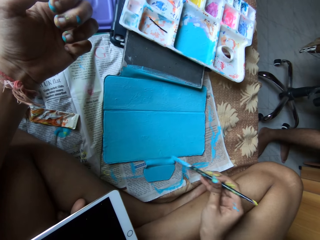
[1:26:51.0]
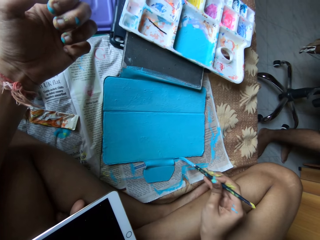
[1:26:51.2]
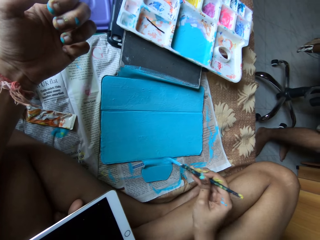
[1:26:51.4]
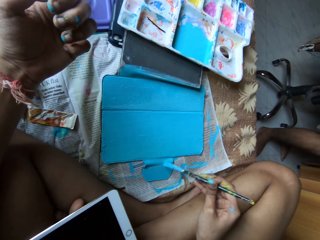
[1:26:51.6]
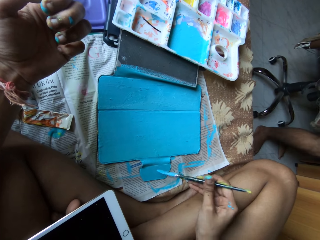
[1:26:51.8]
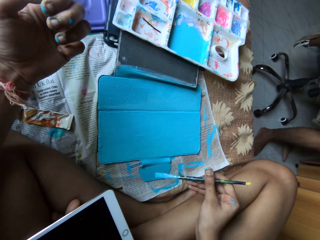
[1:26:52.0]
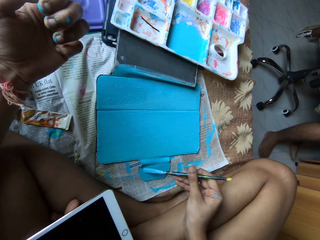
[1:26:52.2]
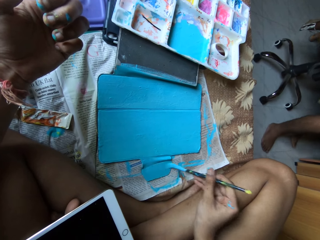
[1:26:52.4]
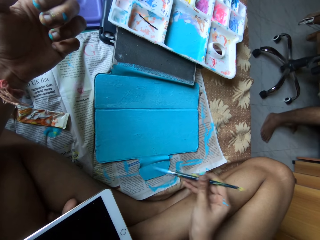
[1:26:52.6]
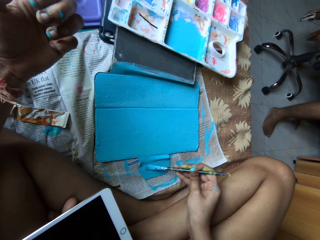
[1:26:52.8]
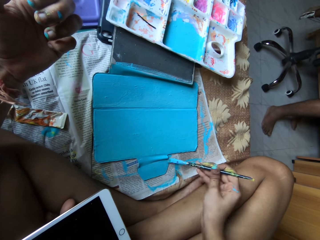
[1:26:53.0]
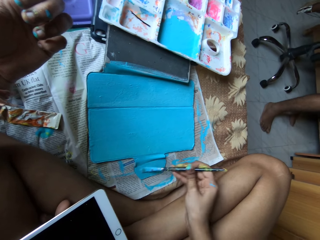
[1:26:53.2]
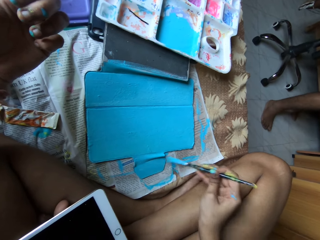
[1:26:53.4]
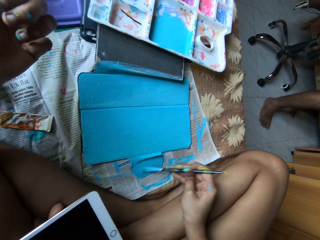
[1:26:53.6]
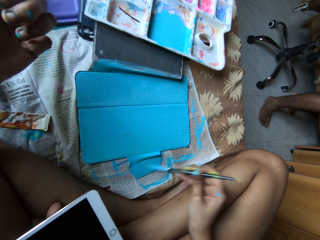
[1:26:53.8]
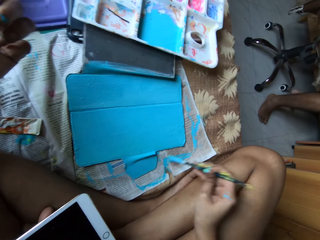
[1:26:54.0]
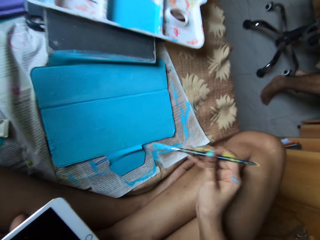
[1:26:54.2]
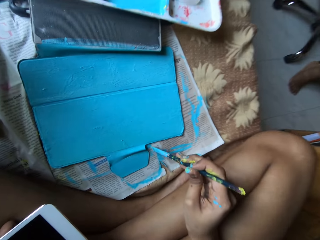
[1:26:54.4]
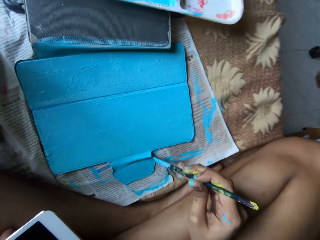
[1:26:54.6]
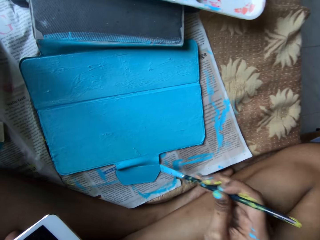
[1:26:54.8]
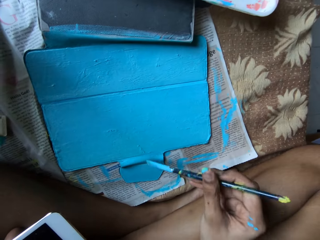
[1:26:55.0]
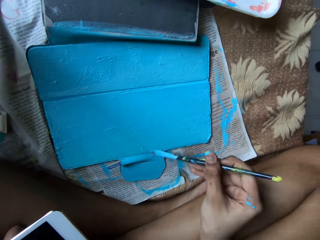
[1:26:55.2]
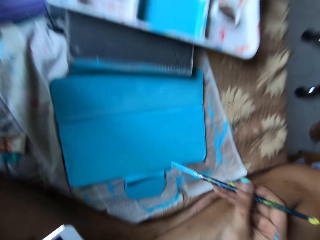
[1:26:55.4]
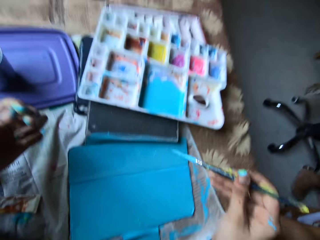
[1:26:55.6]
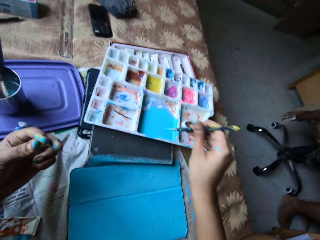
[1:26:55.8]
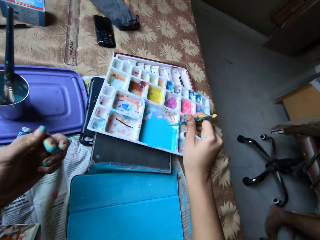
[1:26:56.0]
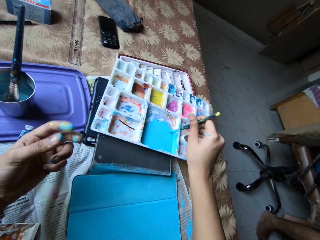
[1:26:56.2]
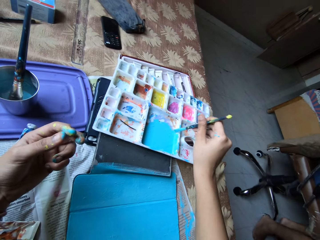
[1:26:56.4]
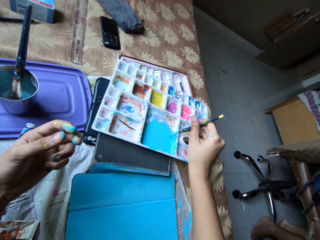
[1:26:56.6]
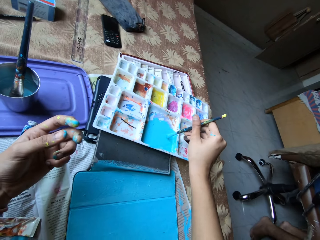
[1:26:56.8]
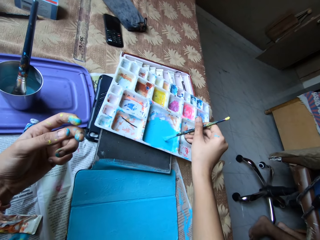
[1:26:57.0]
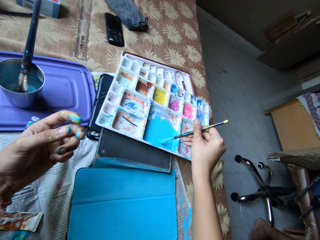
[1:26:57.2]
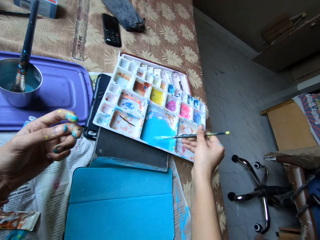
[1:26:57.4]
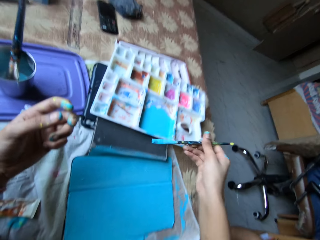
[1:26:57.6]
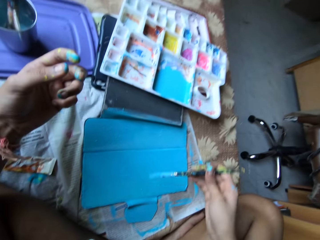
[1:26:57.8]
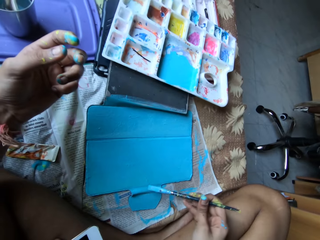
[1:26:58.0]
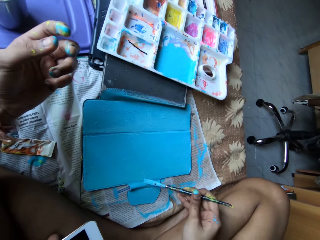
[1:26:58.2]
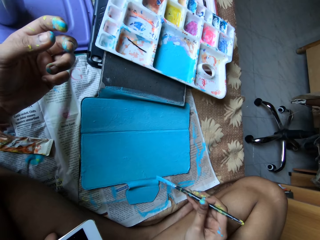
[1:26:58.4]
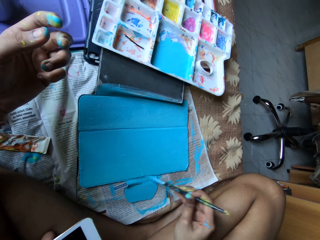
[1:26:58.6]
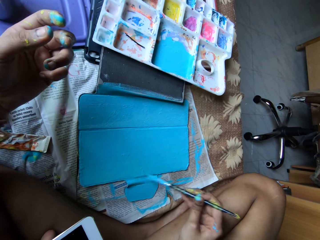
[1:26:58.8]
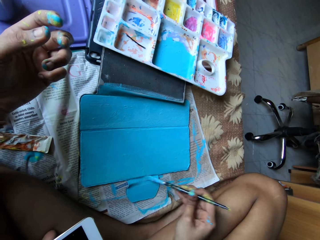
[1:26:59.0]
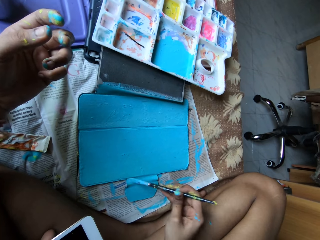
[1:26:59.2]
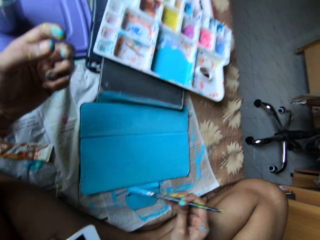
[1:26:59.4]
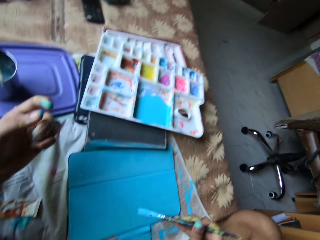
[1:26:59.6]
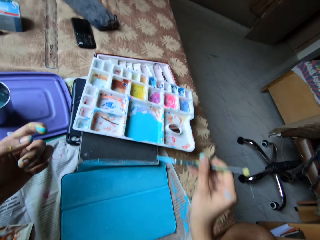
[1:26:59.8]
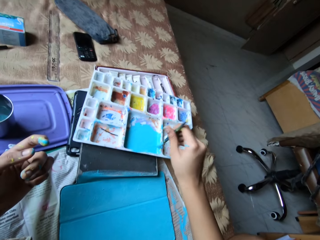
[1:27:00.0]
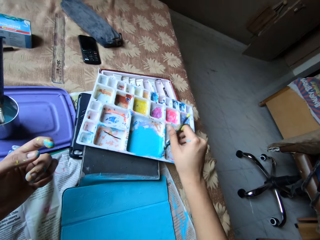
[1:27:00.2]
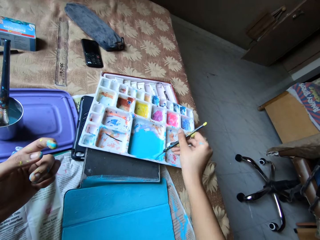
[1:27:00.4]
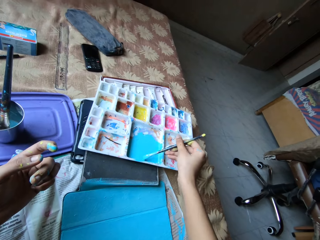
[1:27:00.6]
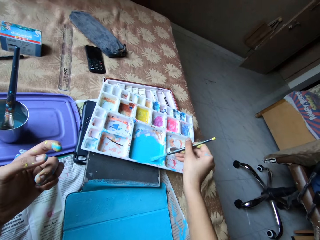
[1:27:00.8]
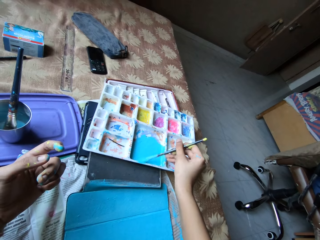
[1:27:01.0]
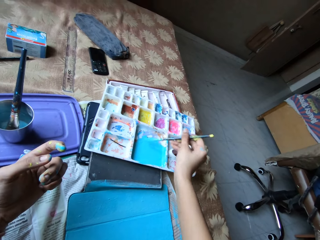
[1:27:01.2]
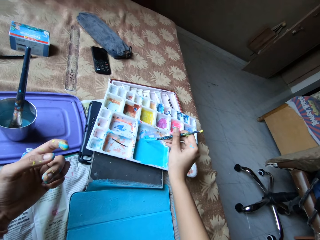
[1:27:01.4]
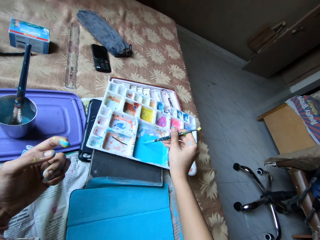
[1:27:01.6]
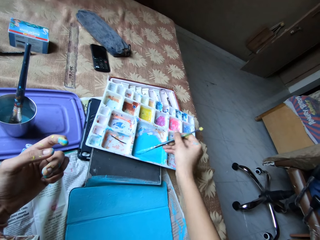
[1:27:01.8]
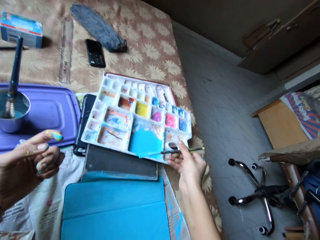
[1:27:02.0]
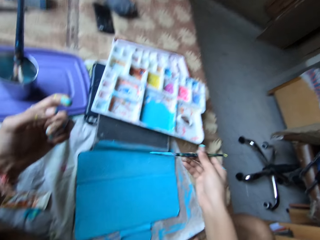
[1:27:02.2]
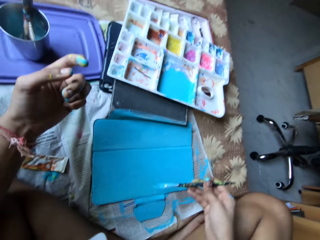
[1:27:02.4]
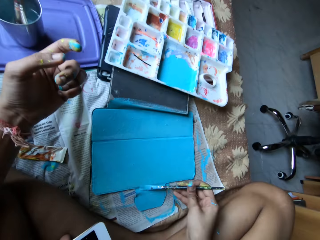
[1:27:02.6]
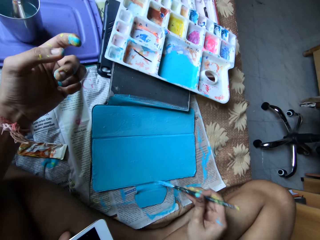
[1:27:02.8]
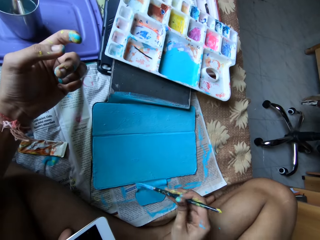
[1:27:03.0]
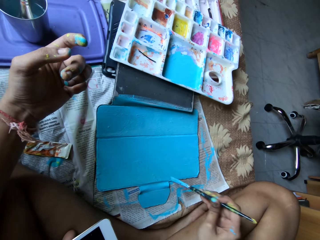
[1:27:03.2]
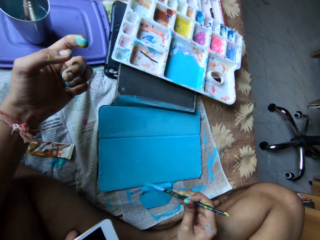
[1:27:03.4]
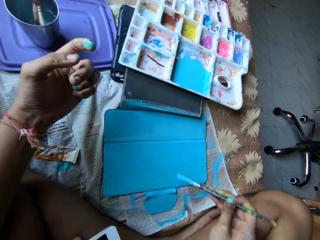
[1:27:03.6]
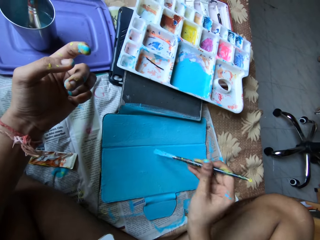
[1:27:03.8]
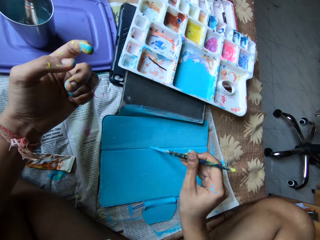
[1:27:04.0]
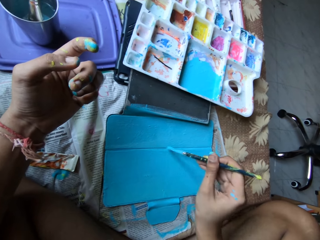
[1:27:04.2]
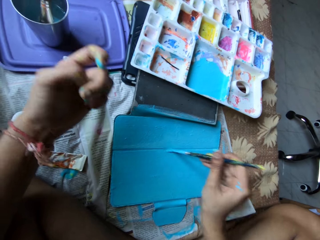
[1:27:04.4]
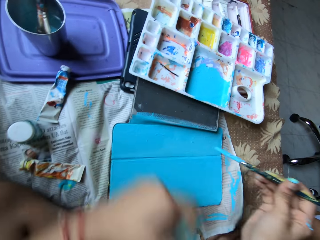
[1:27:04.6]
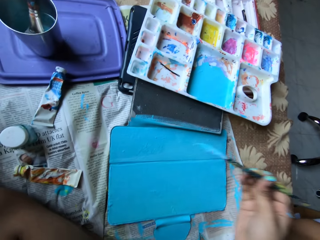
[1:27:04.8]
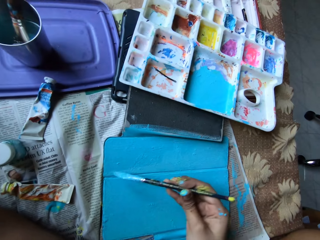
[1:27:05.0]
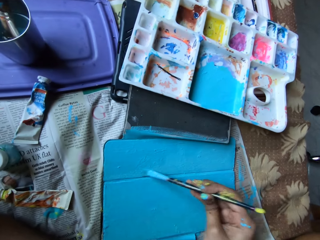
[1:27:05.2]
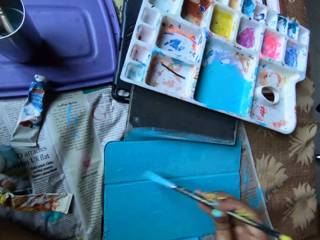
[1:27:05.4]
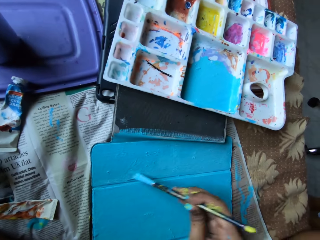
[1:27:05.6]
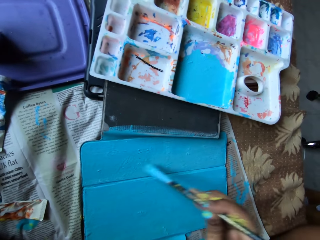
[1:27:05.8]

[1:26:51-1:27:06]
The man sits on the chair. The camera wearer dips the paintbrush into the paint tray with her right hand. She paints the tablet case cover with the paintbrush in her right hand. She dips the paintbrush into the paint tray with her right hand. She paints the tablet case cover with the paintbrush in her right hand.

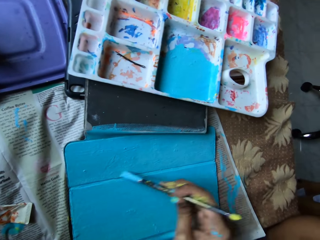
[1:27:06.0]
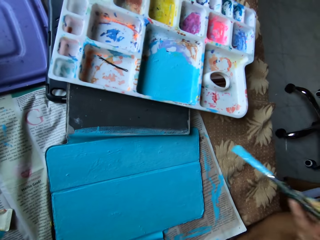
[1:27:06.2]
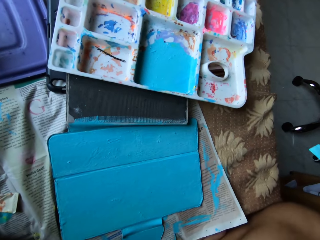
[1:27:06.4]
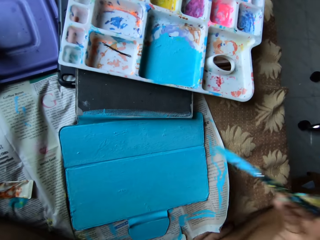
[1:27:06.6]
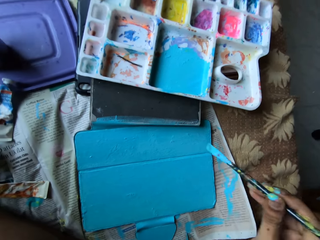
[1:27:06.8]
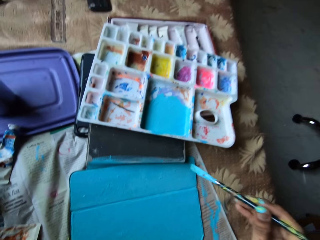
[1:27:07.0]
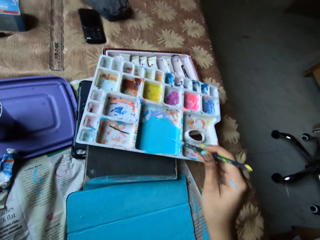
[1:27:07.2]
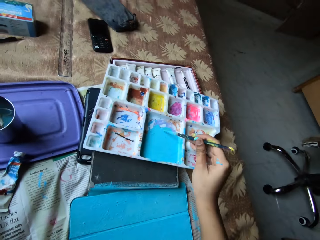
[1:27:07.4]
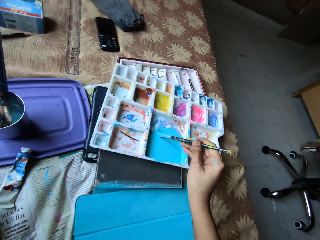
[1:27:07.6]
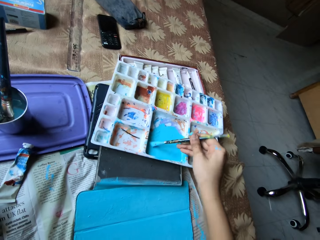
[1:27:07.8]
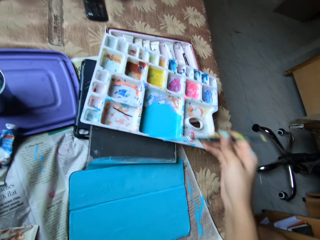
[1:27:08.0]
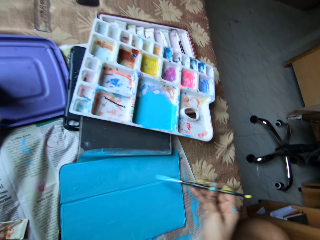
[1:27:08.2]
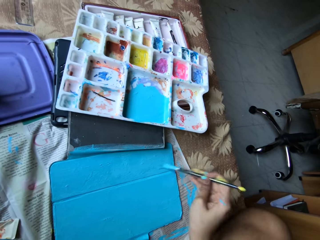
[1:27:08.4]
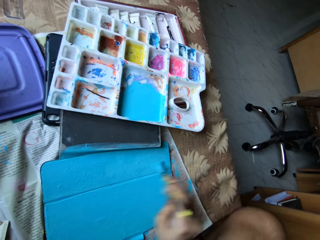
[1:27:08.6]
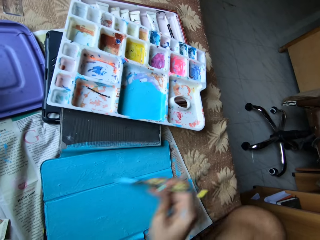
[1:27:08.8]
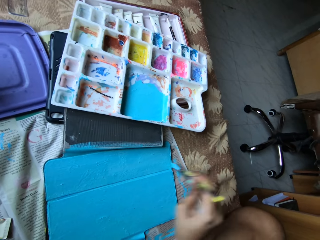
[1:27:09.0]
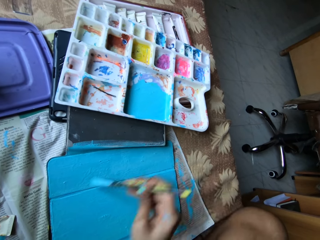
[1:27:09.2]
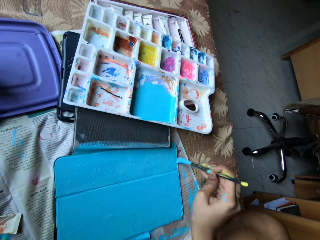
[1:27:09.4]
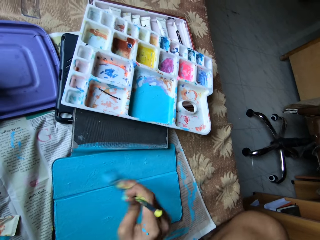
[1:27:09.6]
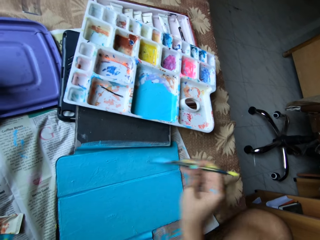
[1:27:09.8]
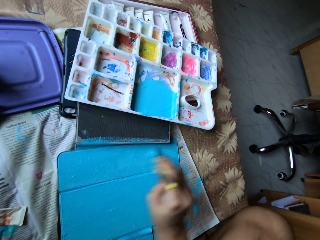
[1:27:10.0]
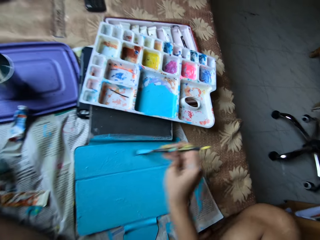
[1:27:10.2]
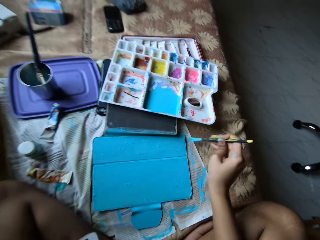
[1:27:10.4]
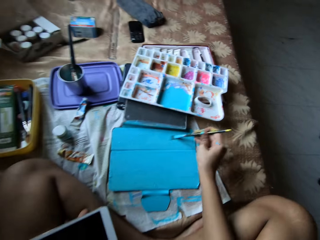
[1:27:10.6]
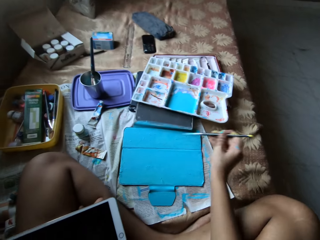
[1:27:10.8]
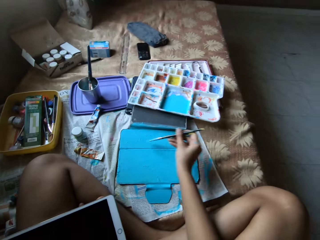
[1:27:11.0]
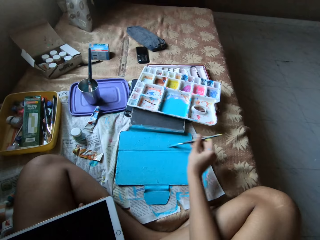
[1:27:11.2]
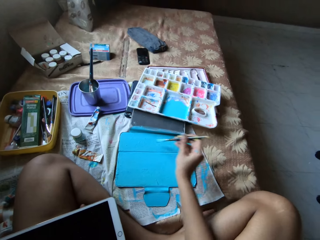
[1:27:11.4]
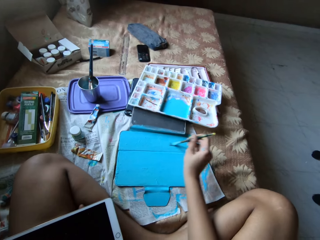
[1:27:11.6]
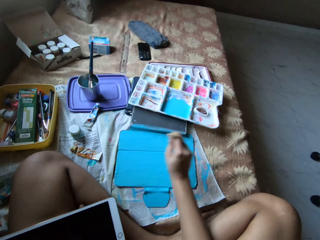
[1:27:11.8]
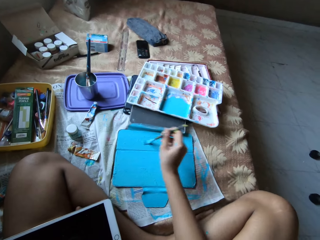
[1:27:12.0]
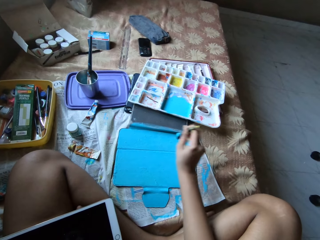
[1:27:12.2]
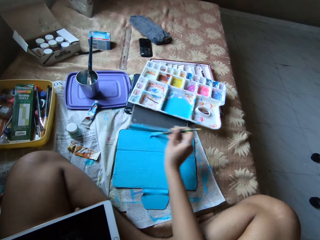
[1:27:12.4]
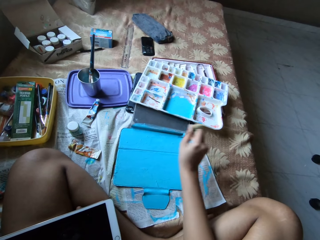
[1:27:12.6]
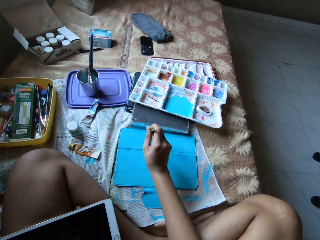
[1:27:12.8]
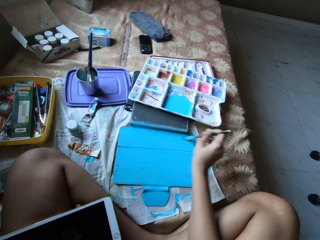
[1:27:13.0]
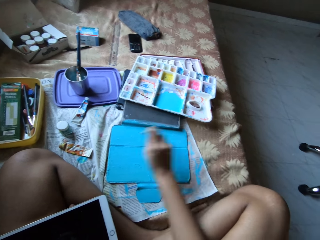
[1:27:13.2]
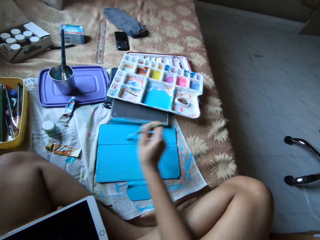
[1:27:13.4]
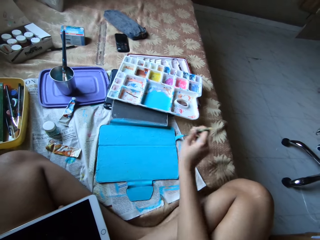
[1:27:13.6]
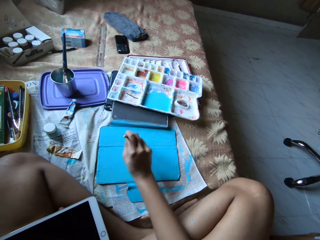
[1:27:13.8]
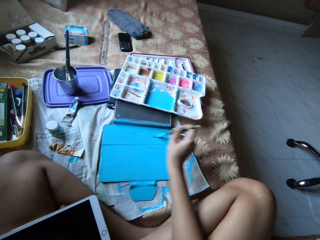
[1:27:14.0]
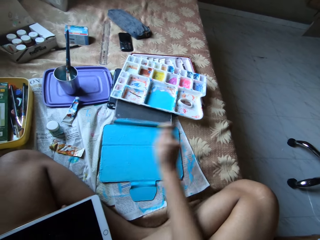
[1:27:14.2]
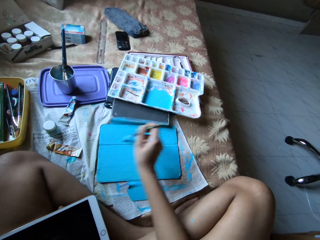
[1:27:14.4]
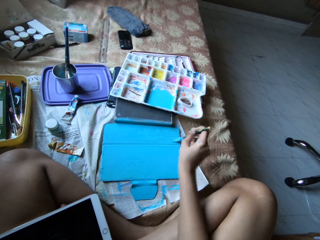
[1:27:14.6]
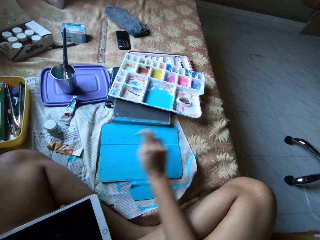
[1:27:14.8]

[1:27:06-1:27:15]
The camera wearer dips the paintbrush into the paint tray with her right hand. She paints the tablet case cover with the paintbrush in her right hand.
